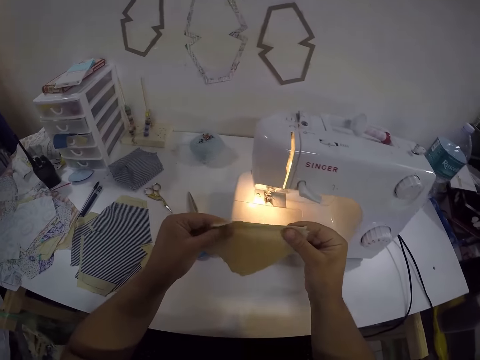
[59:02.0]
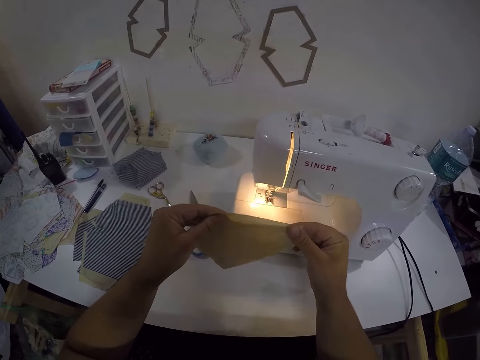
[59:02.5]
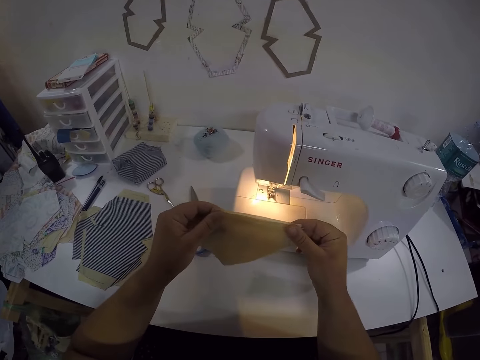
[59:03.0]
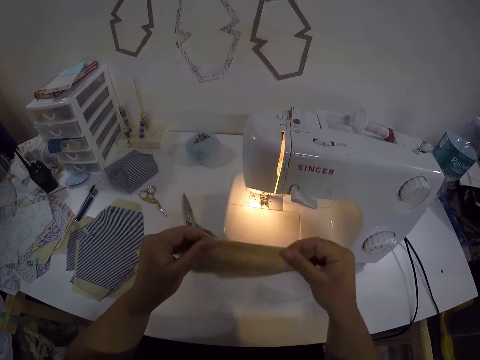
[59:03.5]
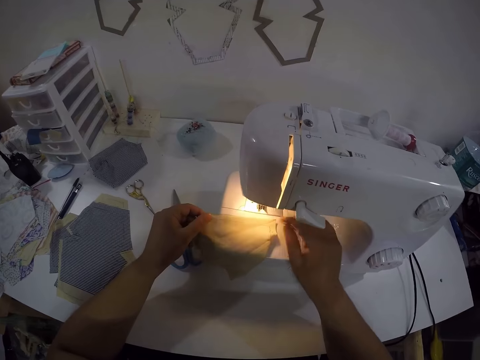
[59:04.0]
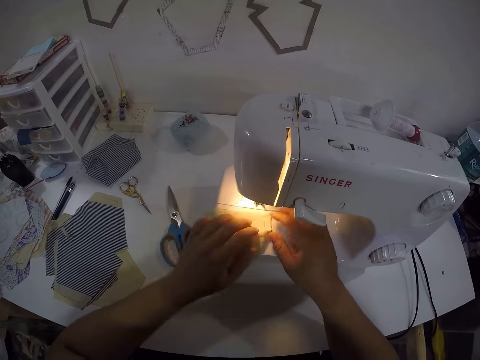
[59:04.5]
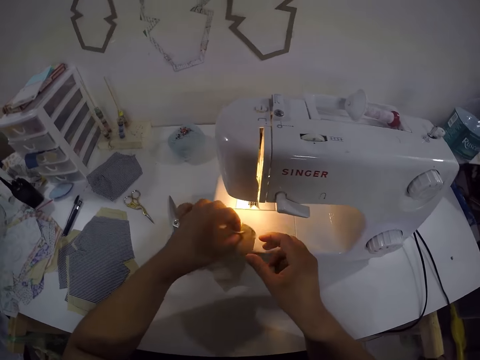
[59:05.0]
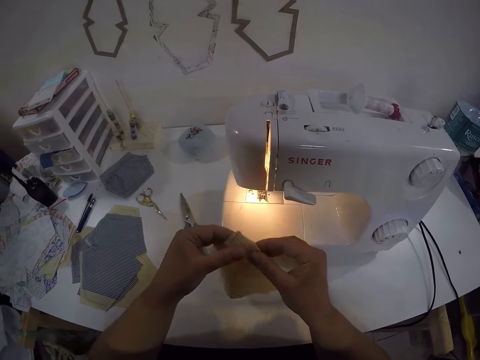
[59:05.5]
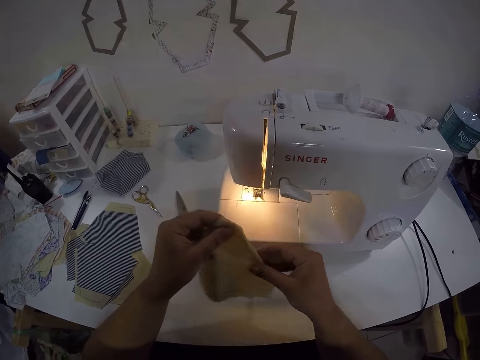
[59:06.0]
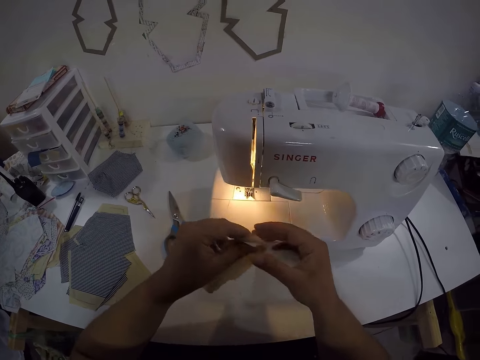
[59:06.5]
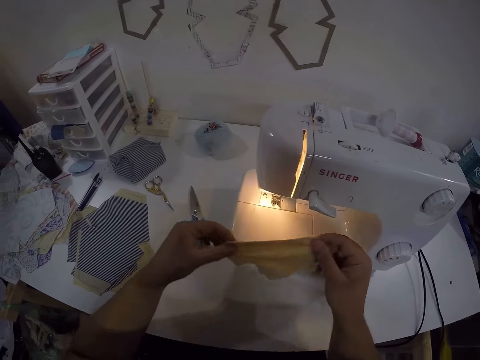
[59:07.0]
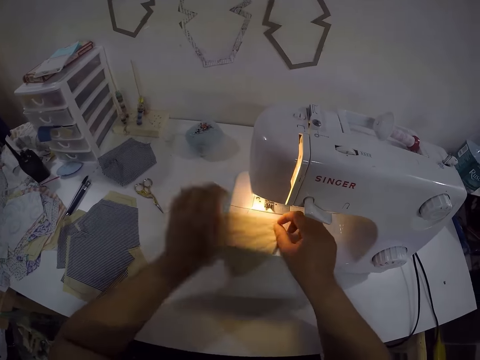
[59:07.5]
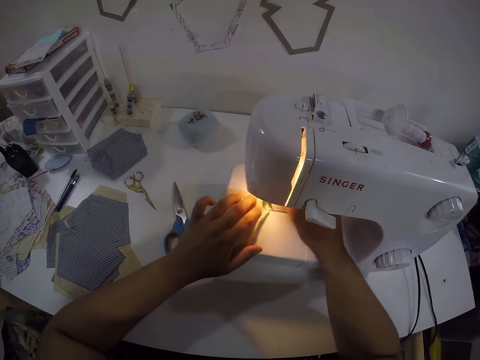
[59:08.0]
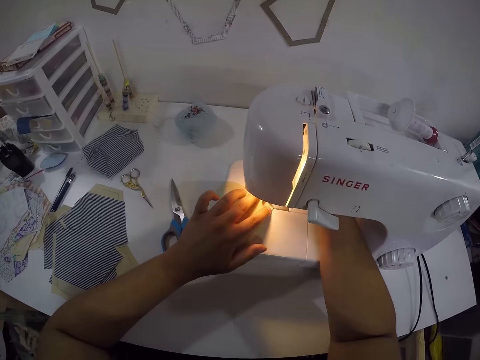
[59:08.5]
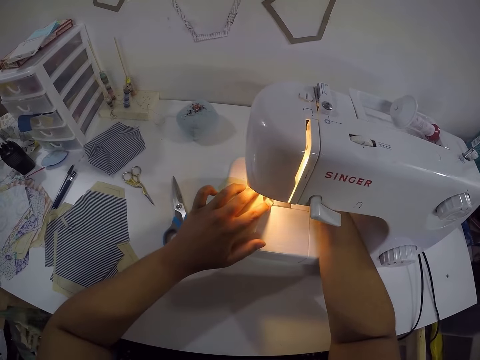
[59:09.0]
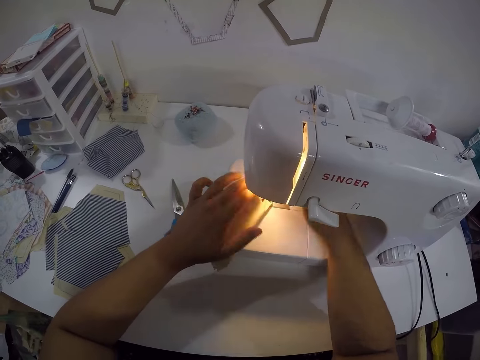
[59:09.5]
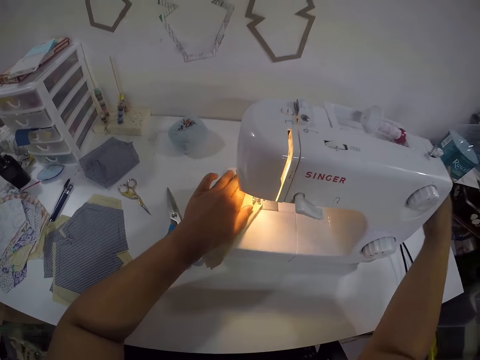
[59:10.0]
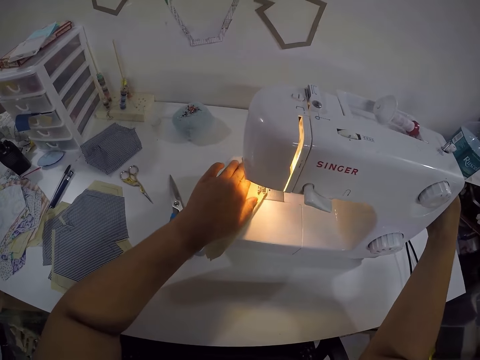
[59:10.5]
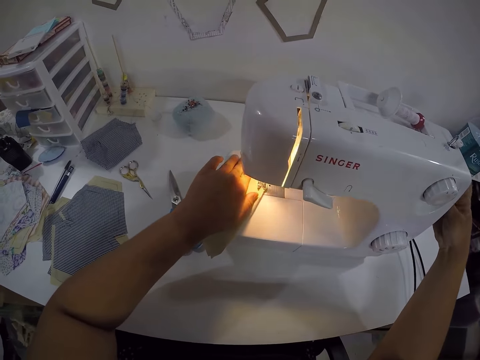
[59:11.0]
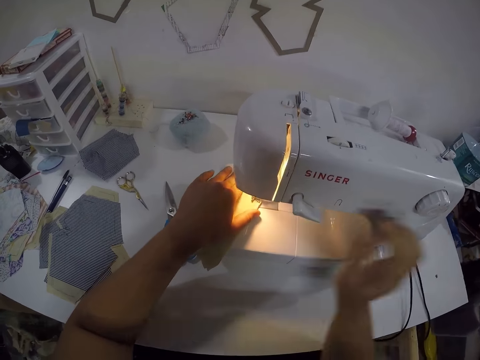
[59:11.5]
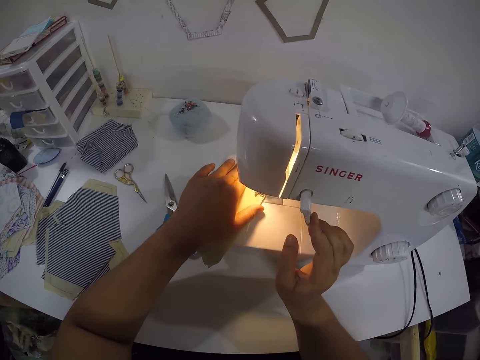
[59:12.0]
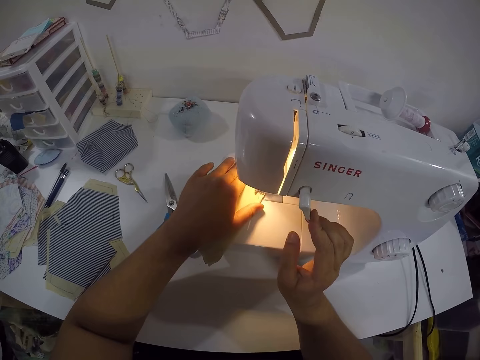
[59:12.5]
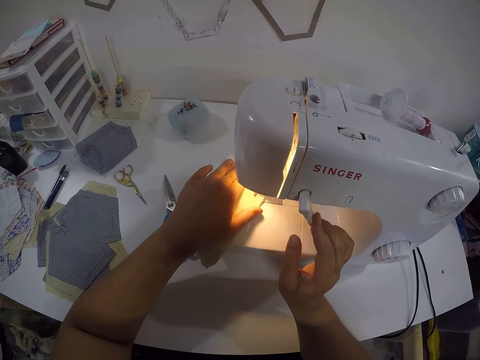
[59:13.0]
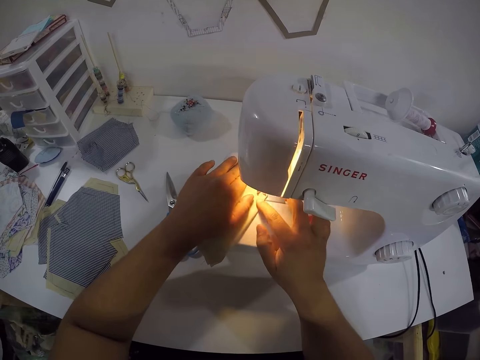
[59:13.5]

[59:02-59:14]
The camera wearer places the lining on the sewing machine with both hands. She sews the piece of cloth. She removes the lining from the sewing machine with her left hand. She checks the lining in her hands. She places the lining on the sewing machine with both hands. She operates the sewing machine with her right hand. She adjusts the handwheel of the sewing machine with her right hand. She presses the tension regulator with her right hand.

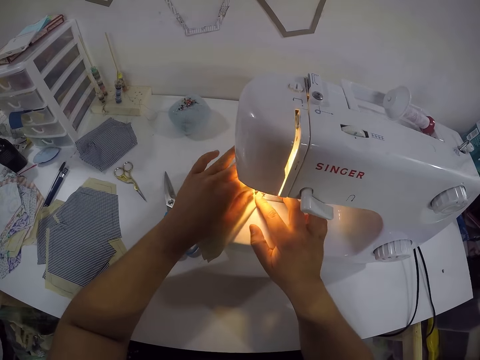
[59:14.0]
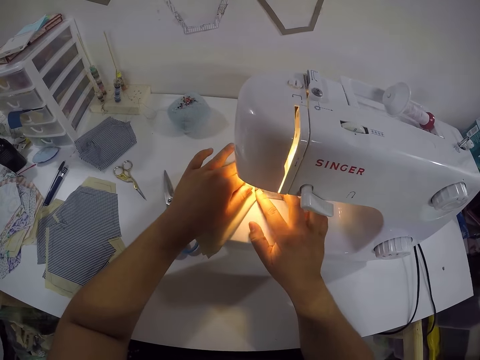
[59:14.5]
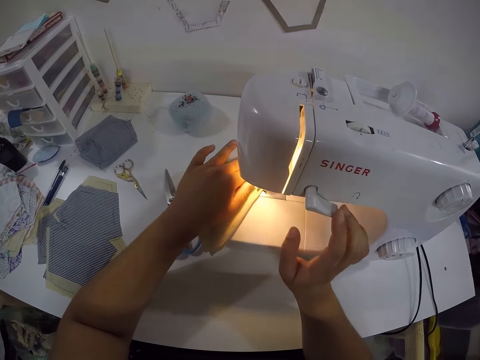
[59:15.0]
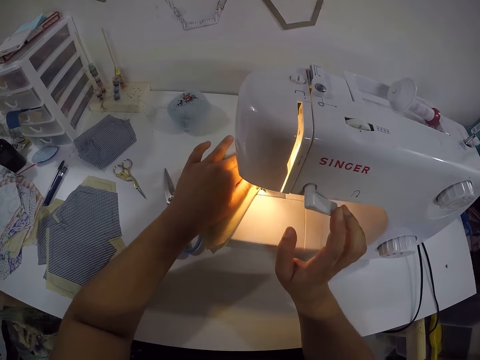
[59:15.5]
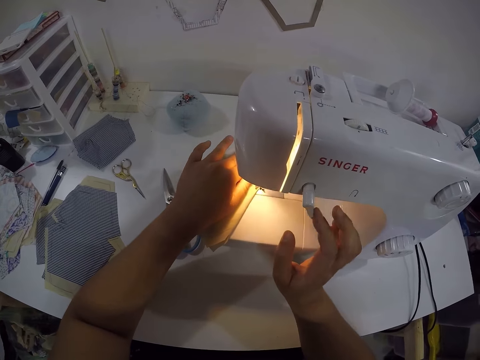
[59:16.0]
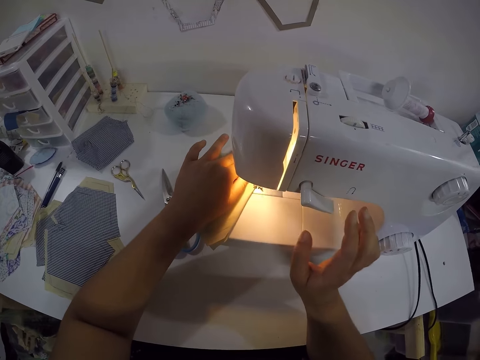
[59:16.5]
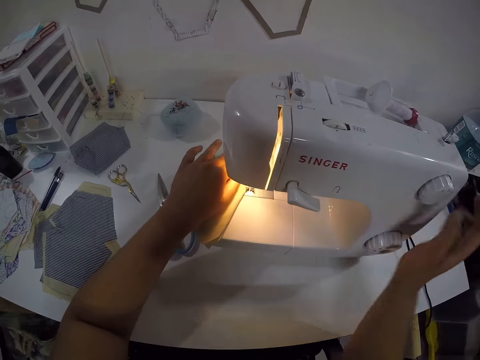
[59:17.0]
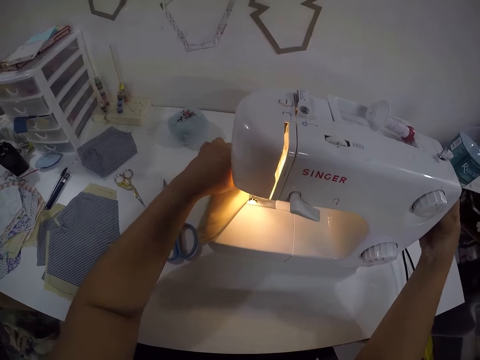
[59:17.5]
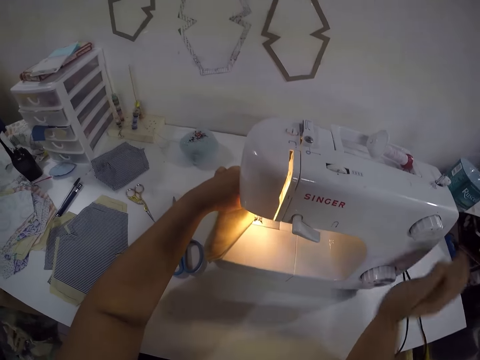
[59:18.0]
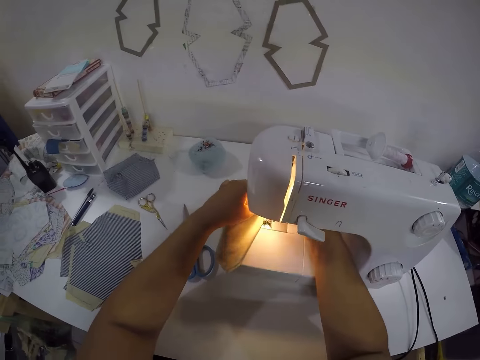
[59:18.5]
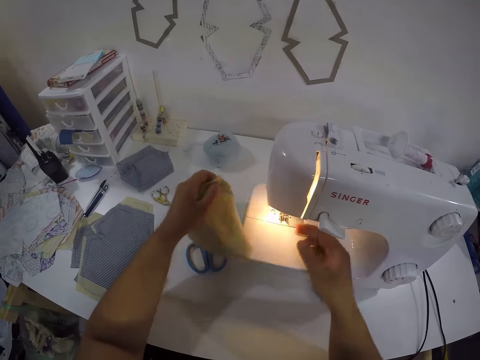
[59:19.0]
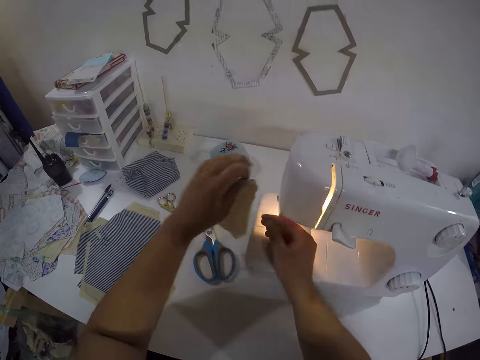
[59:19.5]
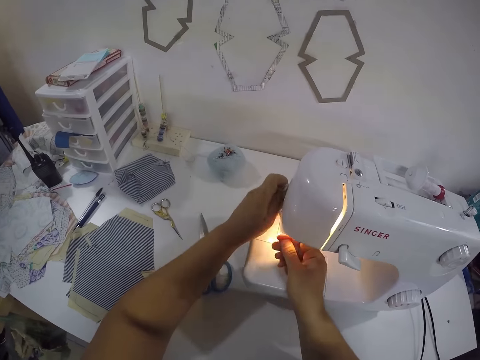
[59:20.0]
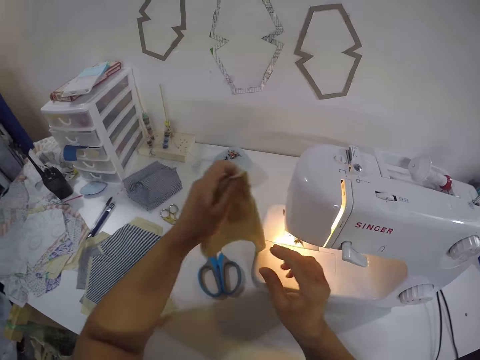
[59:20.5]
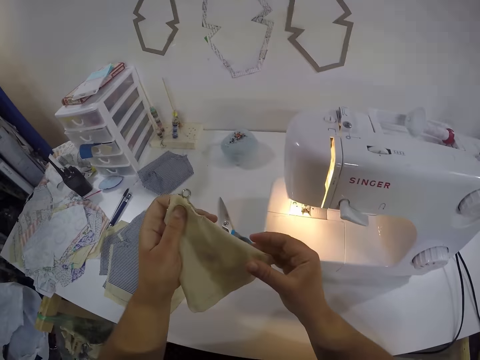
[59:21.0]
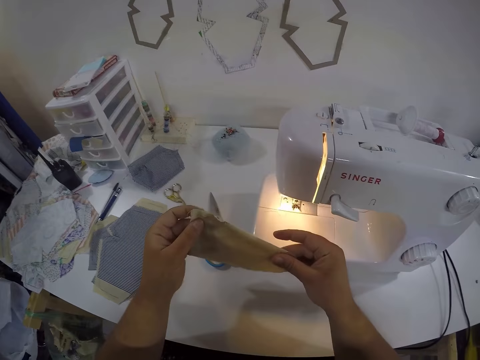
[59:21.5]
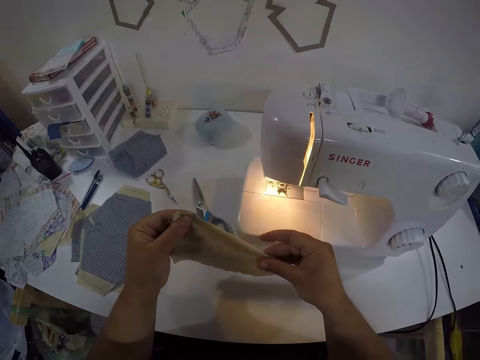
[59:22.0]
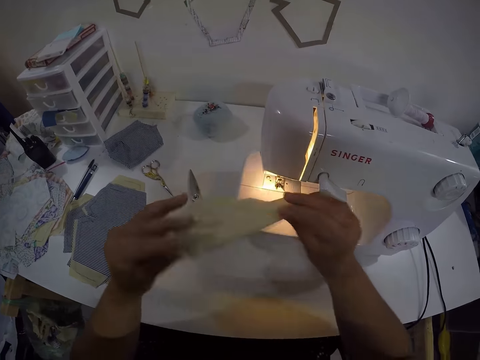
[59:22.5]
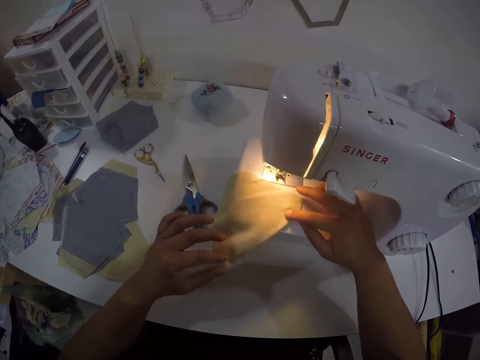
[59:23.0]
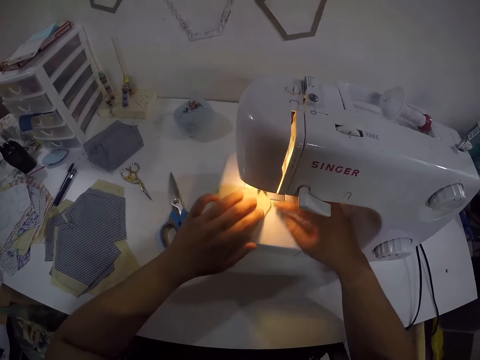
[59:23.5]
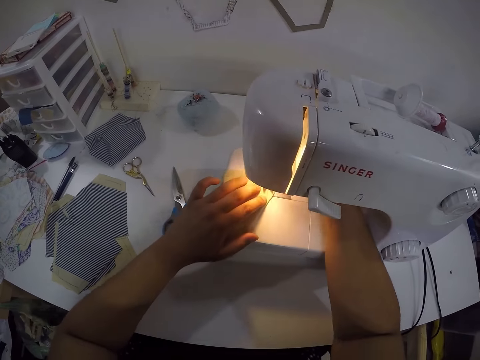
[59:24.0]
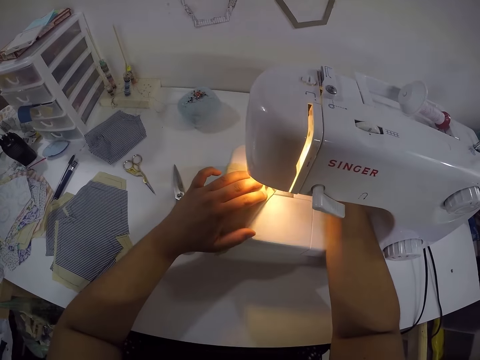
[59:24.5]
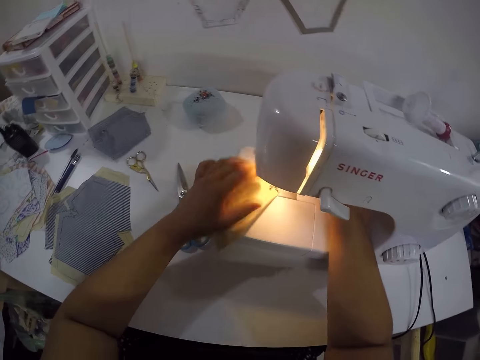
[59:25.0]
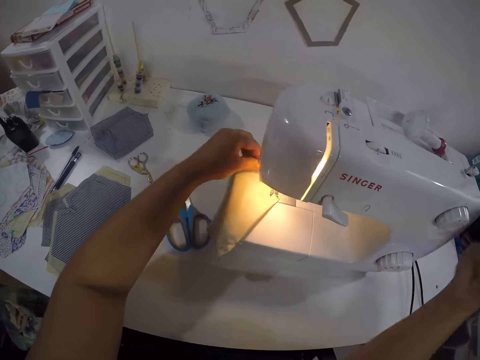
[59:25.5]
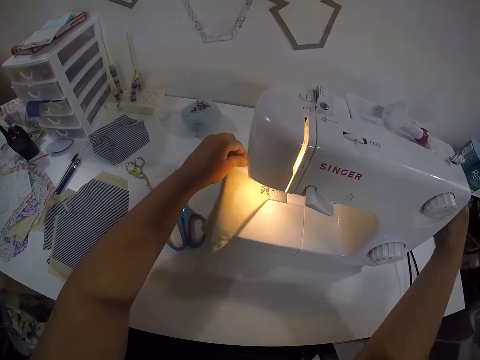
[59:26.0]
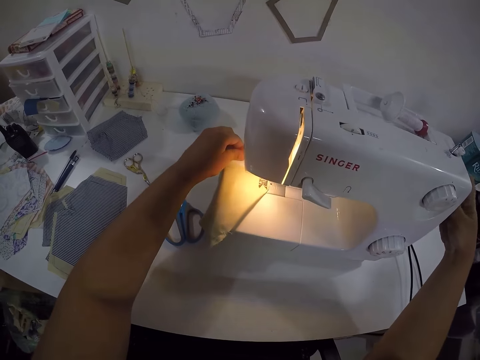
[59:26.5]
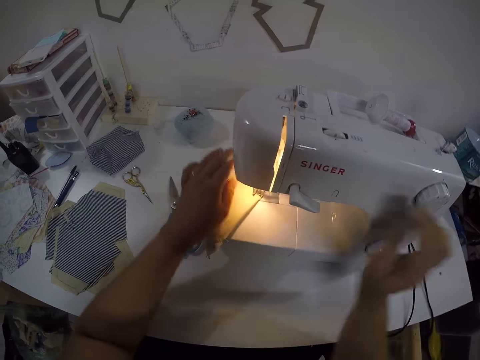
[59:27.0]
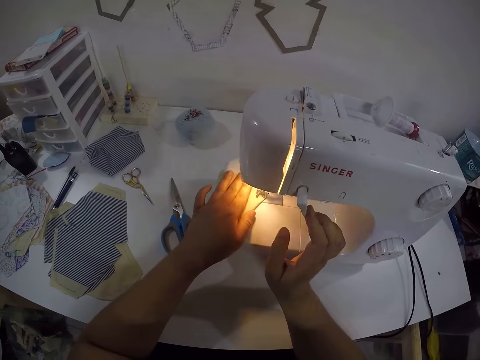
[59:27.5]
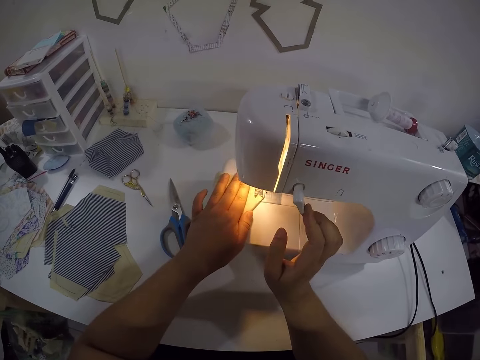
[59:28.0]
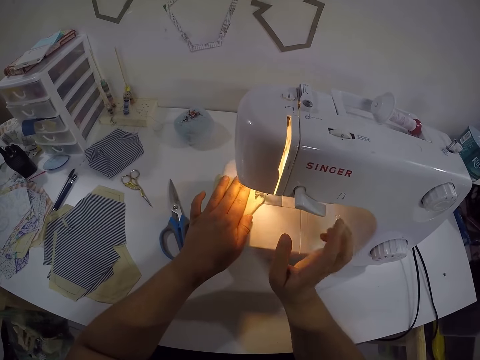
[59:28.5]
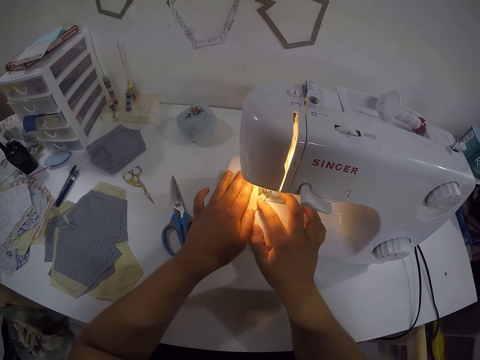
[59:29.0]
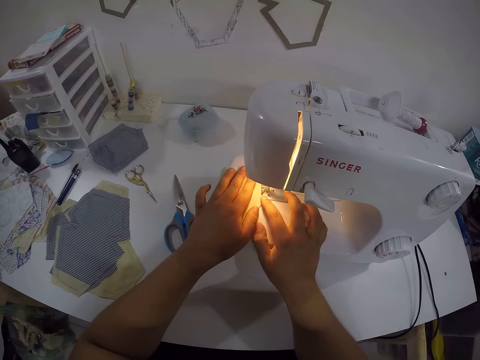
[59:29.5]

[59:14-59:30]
The camera wearer sews the lining on the sewing machine with both hands. She presses the tension regulator with her right hand. She adjusts the handwheel of the sewing machine with her right hand. She removes the lining from the sewing machine with her left hand. She places the lining on the sewing machine with both hands. She removes the lining from the sewing machine with her left hand. She holds the lining in both hands. She turns the lining in both hands. She places the lining on the sewing machine with both hands. She sews the lining on the sewing machine with both hands. She adjusts the handwheel of the sewing machine with her right hand. She presses the tension regulator with her right hand. She sews the lining on the sewing machine with both hands.
